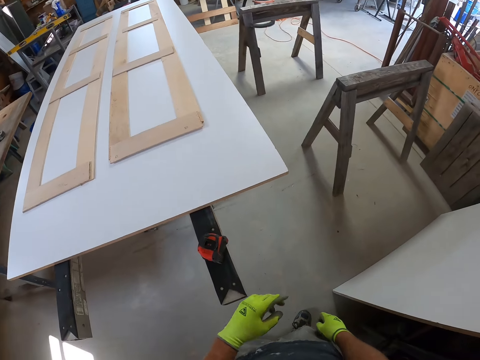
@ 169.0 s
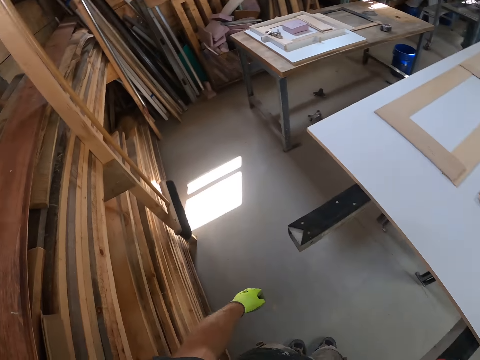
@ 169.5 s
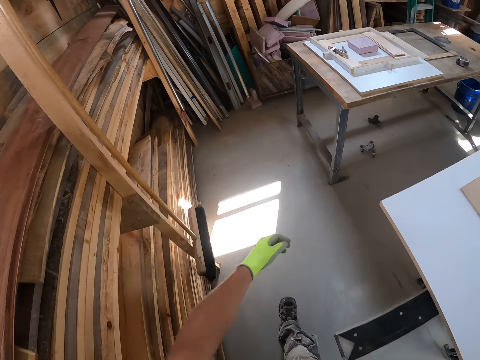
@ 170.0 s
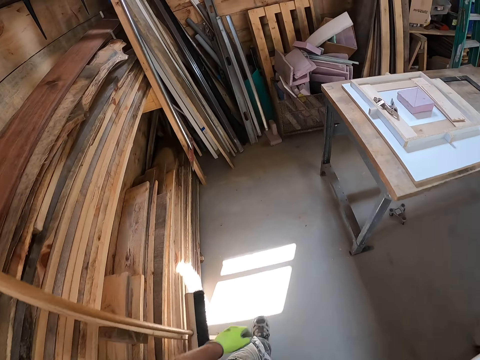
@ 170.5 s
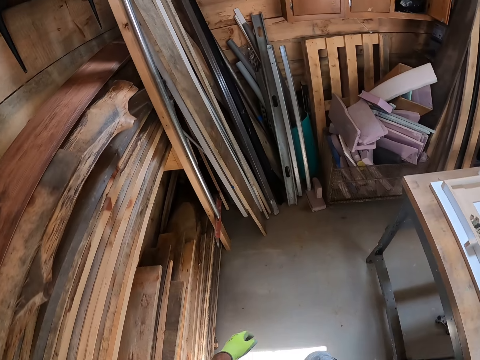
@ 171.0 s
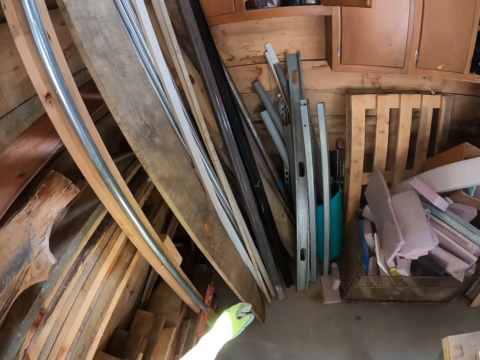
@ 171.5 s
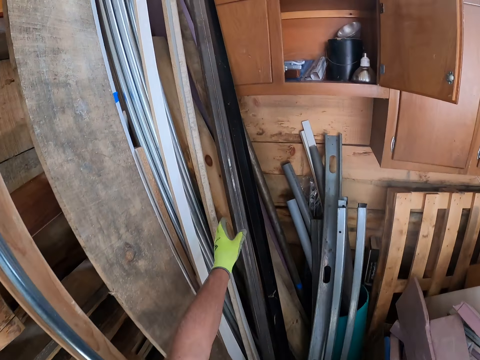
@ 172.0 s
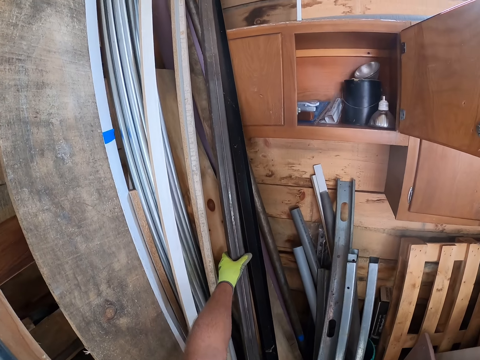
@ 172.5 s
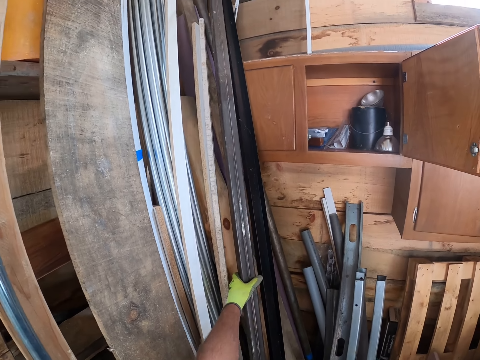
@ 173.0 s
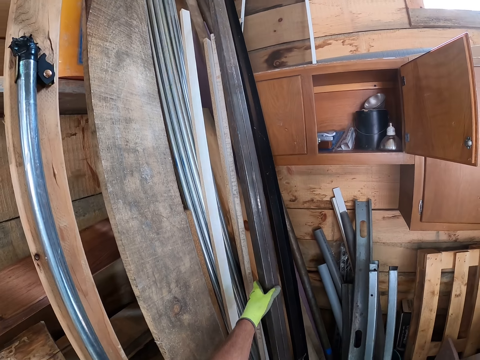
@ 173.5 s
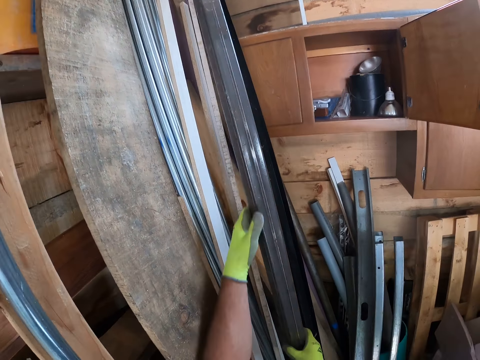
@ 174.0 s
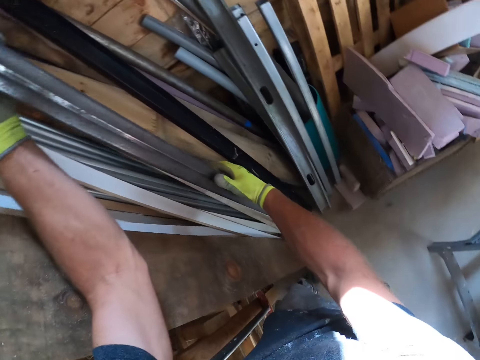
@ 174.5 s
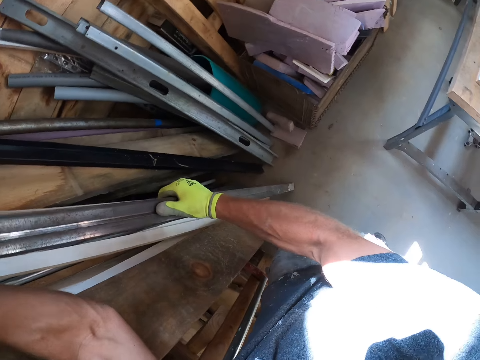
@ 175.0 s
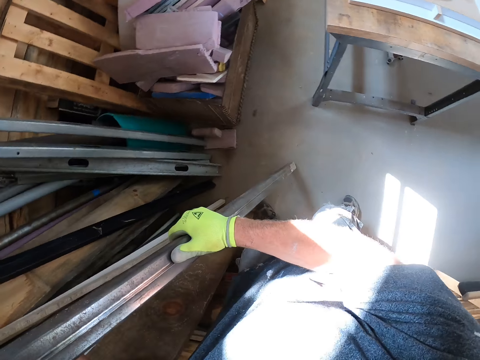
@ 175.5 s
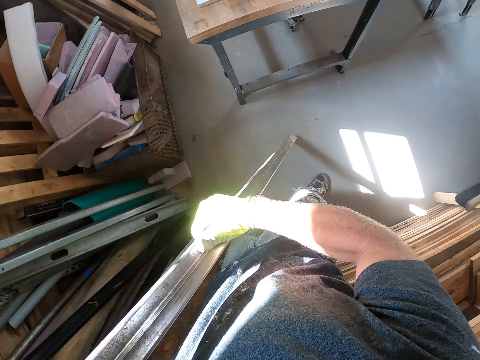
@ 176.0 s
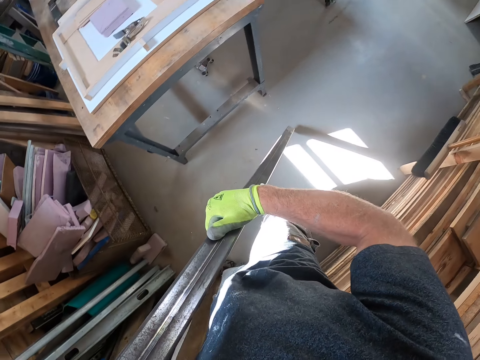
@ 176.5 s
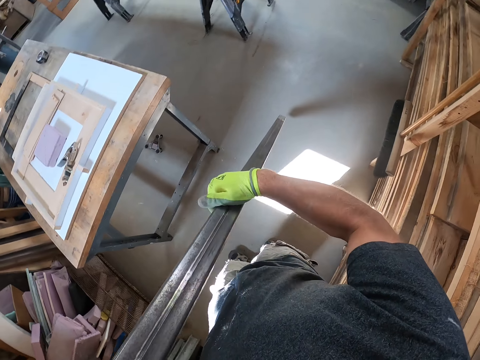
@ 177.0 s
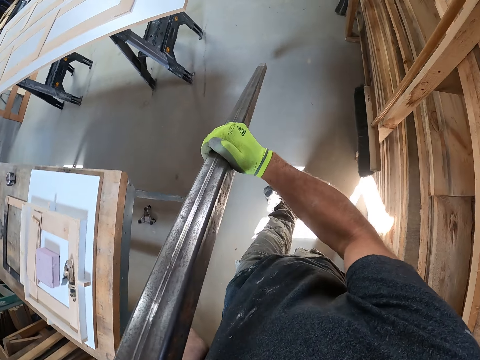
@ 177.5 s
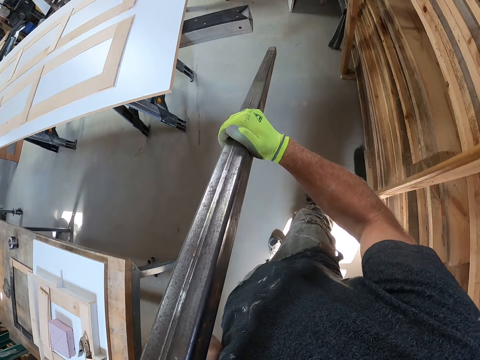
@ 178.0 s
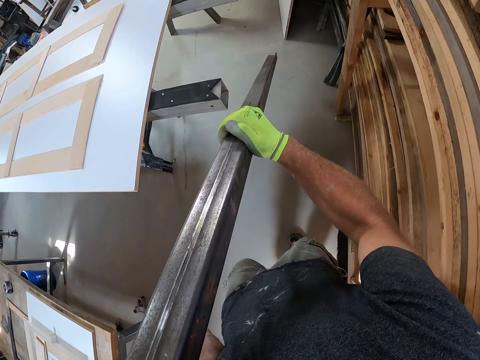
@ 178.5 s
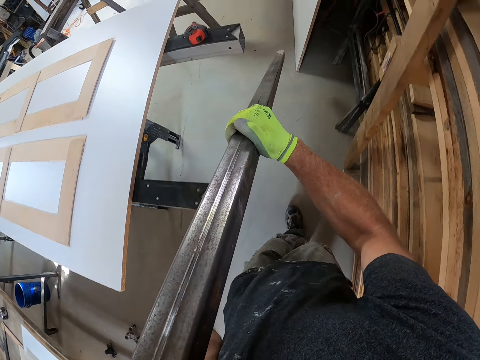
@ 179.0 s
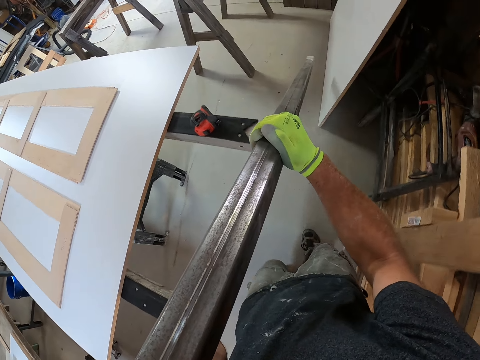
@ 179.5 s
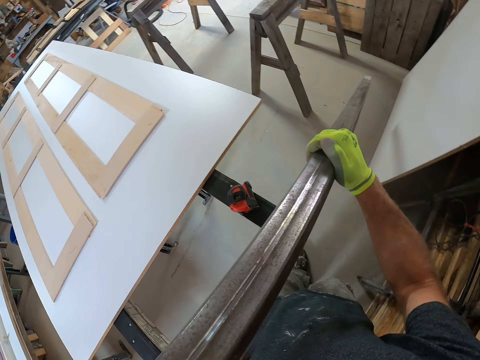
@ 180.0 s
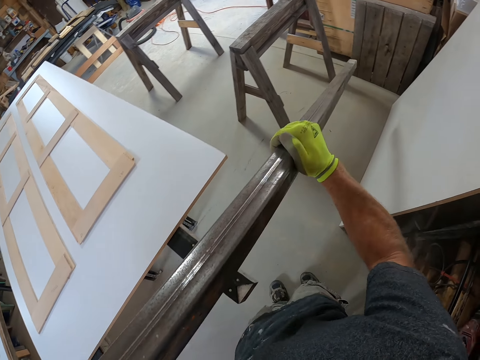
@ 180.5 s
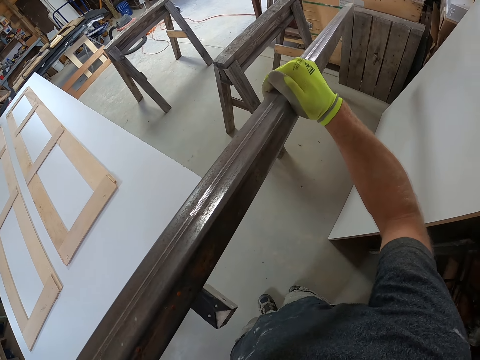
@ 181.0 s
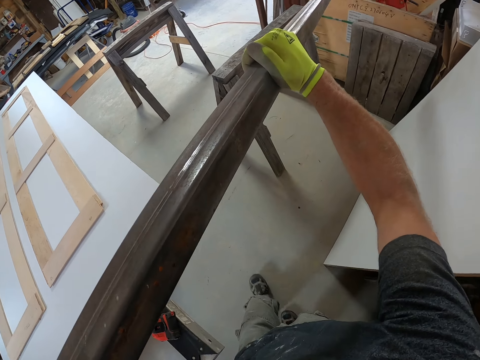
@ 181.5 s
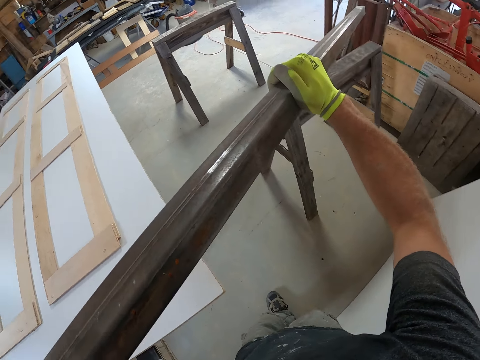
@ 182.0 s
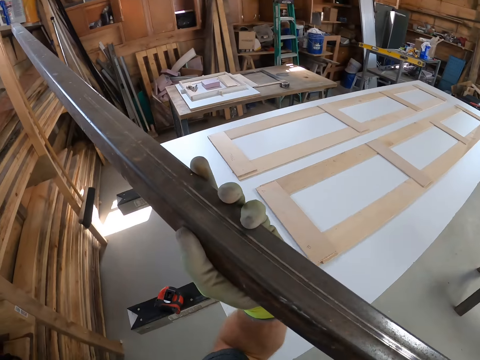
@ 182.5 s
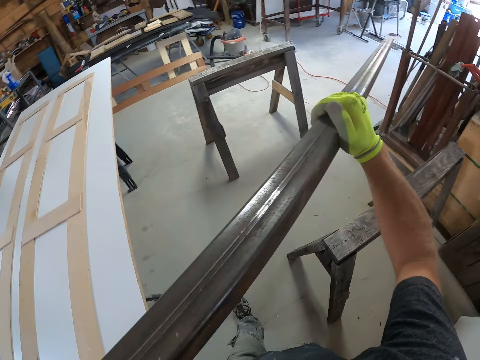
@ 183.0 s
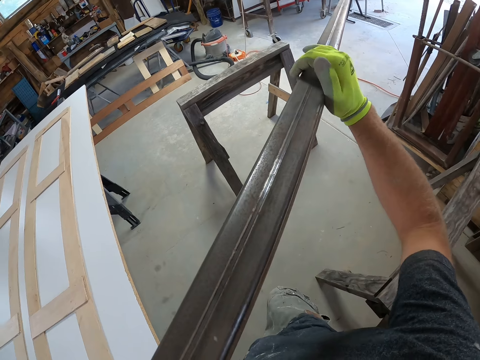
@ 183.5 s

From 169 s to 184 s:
The camera wearer walks around the workshop. They carry an iron metal. They take the metal. They walk in the workshop.

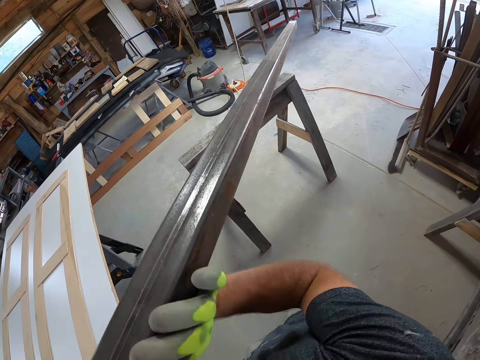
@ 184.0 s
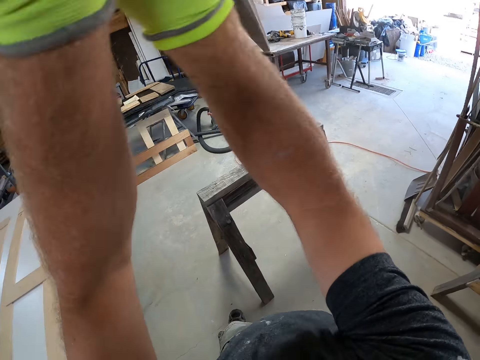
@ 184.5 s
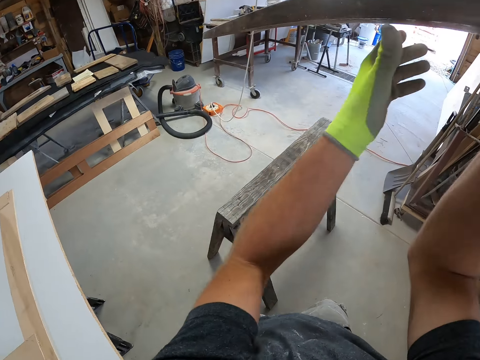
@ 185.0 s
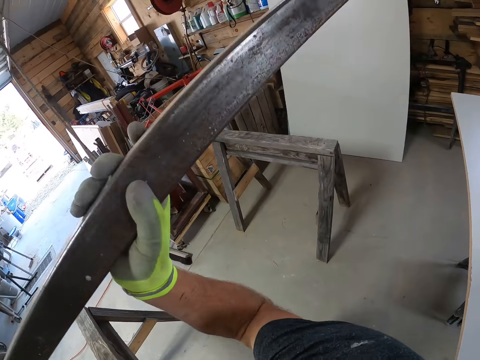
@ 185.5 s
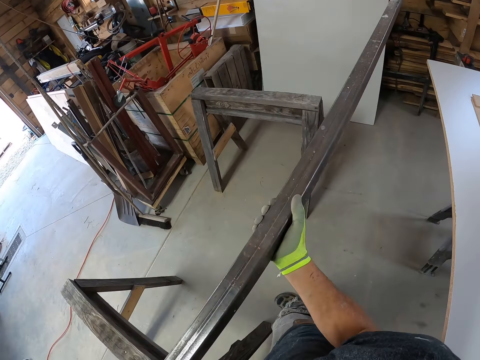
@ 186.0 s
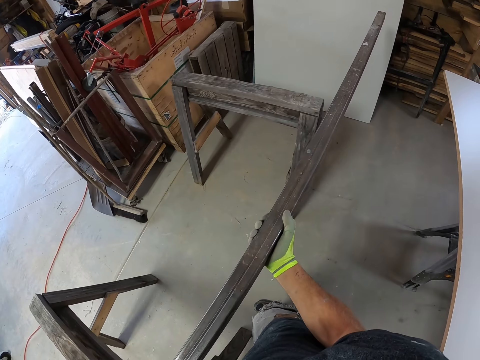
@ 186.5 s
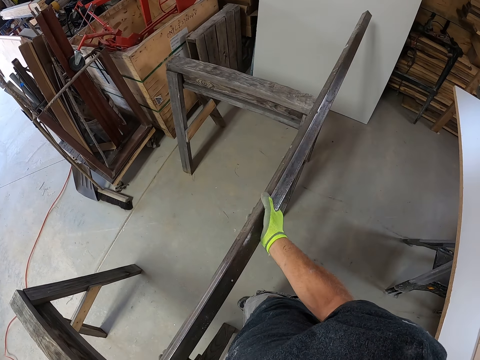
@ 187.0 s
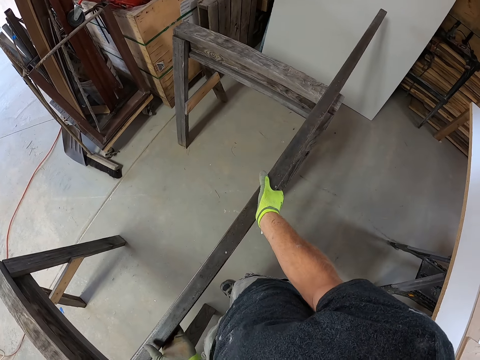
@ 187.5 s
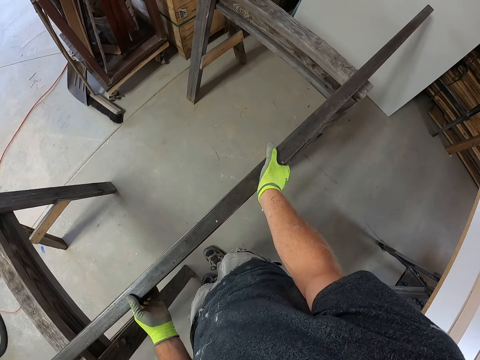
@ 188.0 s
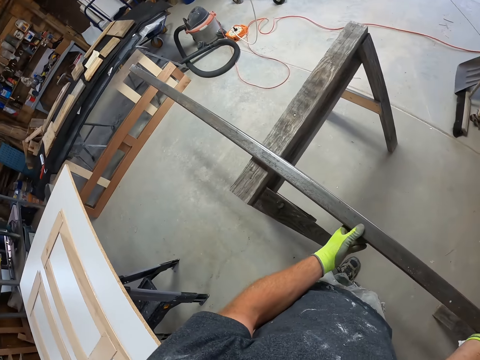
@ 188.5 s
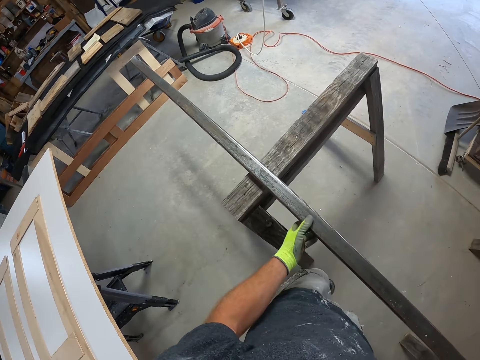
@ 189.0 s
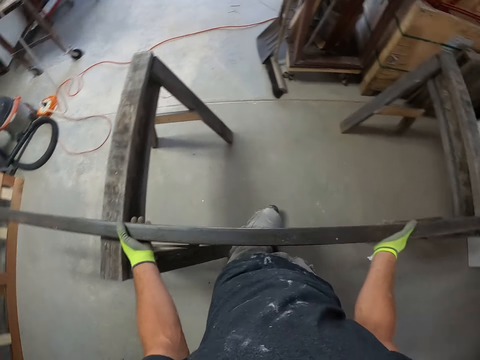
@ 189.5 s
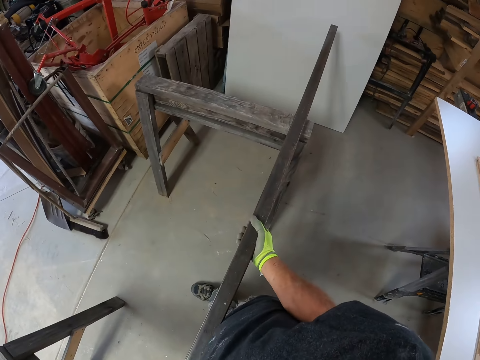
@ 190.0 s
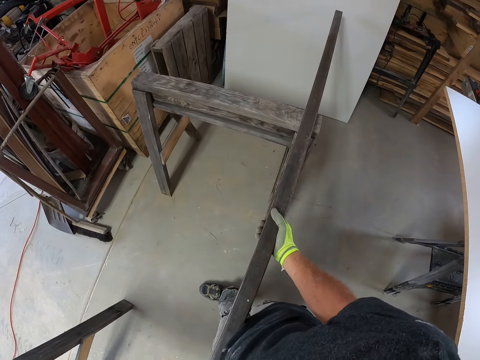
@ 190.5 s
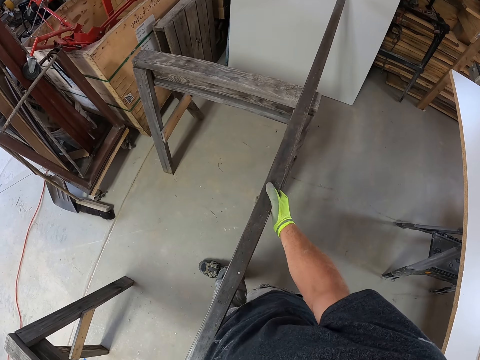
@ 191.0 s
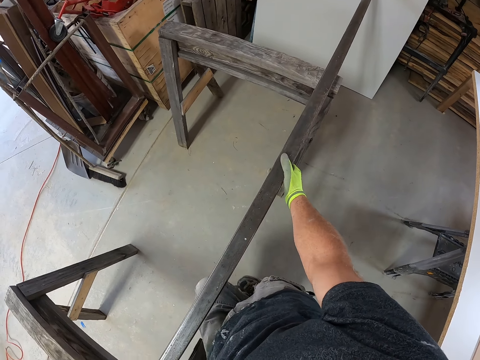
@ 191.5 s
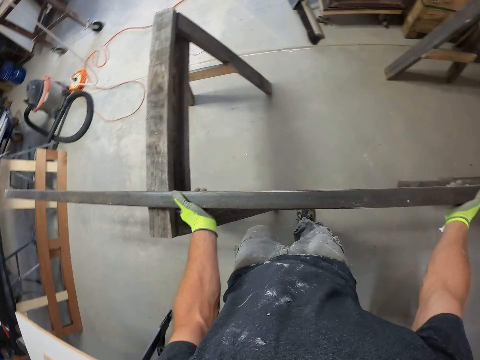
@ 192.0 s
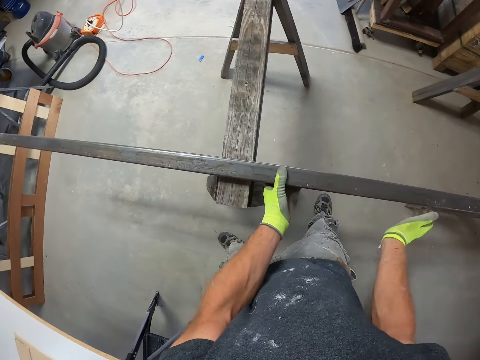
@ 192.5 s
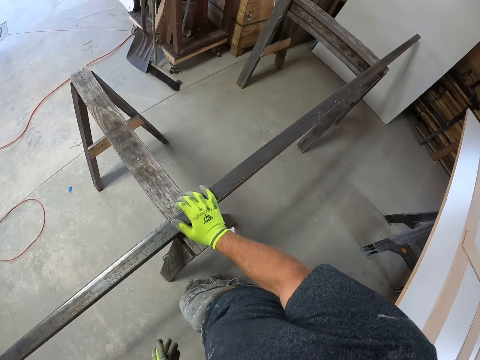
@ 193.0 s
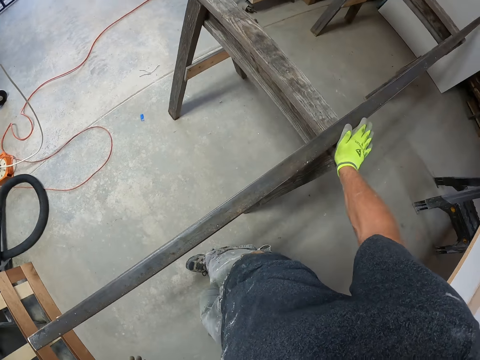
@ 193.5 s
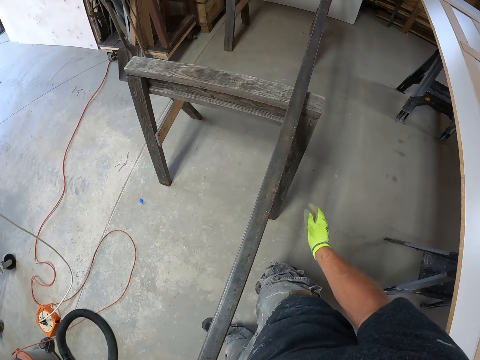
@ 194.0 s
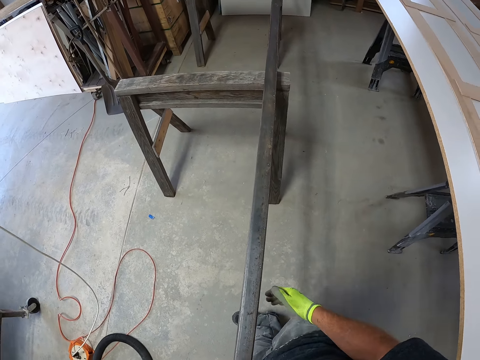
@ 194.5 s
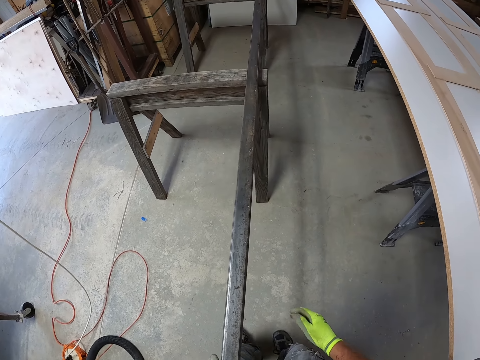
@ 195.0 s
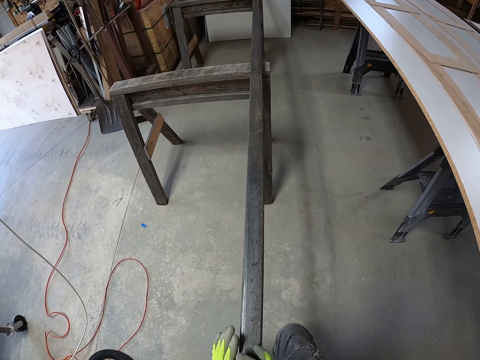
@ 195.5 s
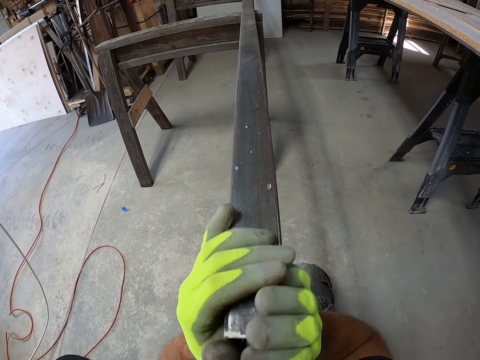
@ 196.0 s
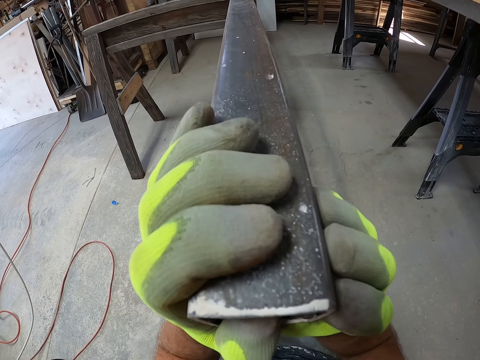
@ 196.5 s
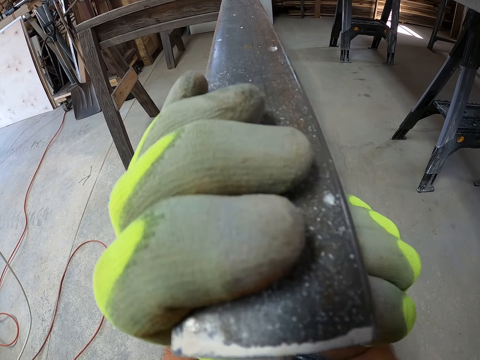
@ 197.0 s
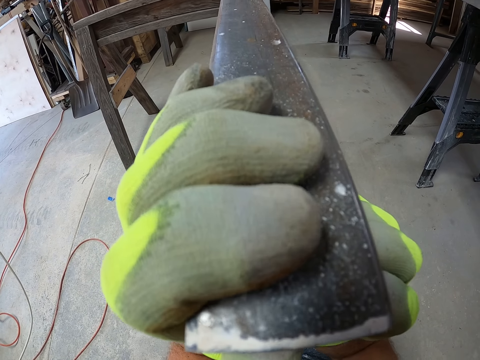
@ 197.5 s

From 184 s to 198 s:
The camera wearer drops the iron on the table leg.
